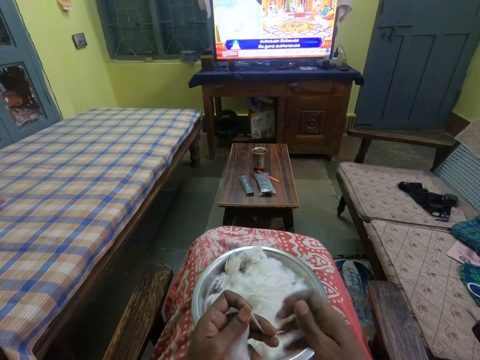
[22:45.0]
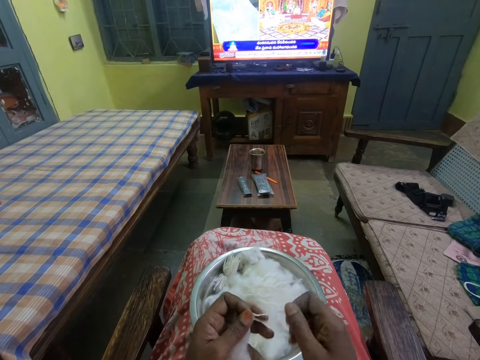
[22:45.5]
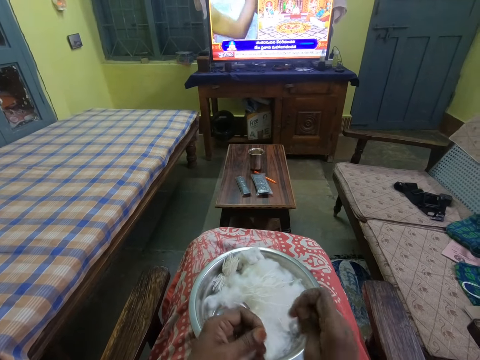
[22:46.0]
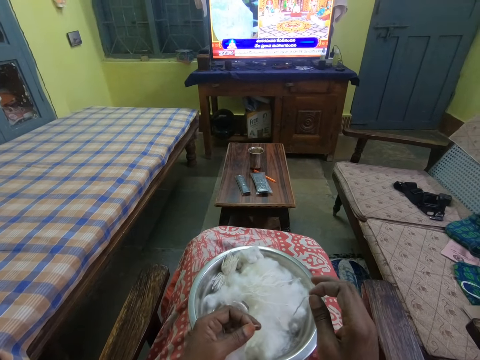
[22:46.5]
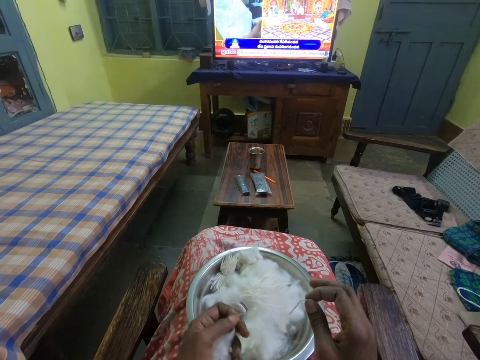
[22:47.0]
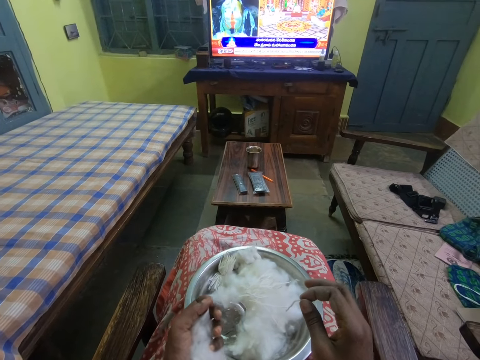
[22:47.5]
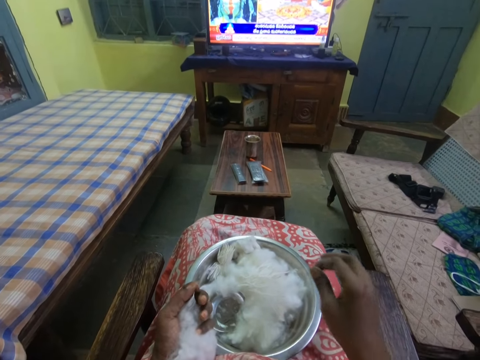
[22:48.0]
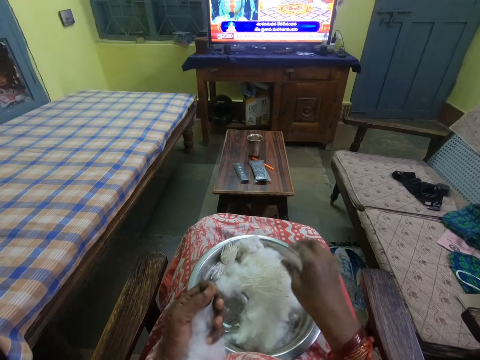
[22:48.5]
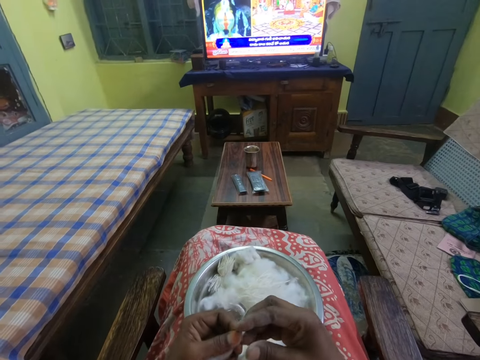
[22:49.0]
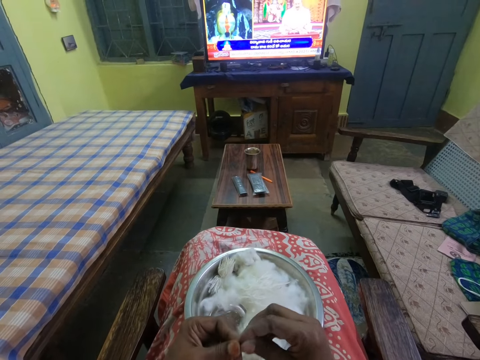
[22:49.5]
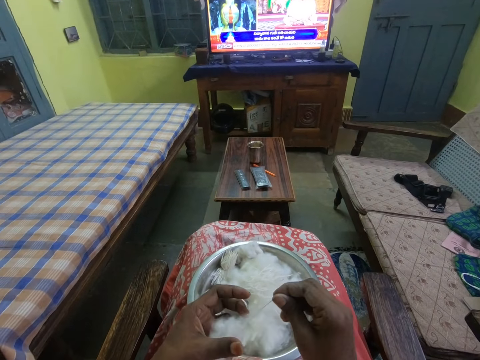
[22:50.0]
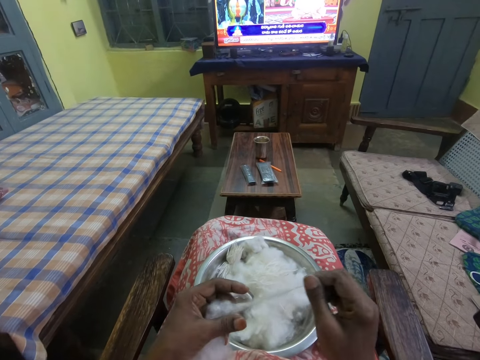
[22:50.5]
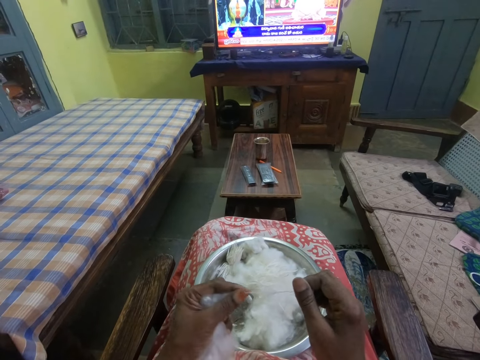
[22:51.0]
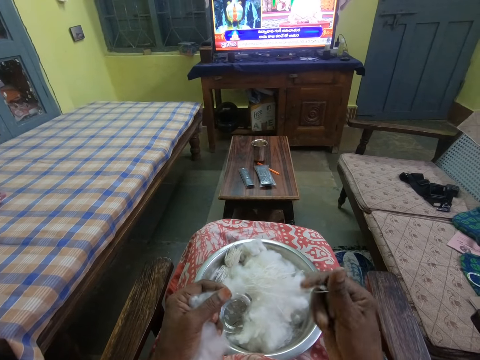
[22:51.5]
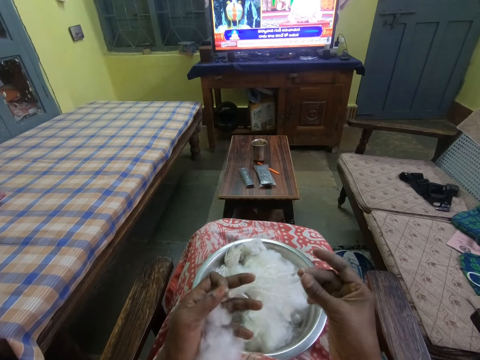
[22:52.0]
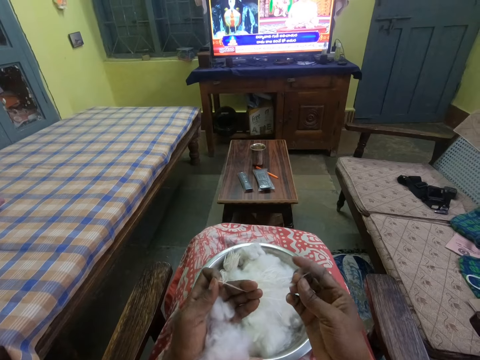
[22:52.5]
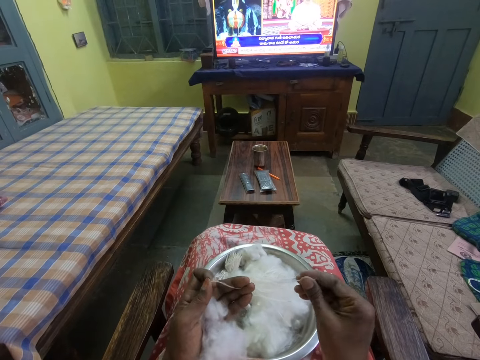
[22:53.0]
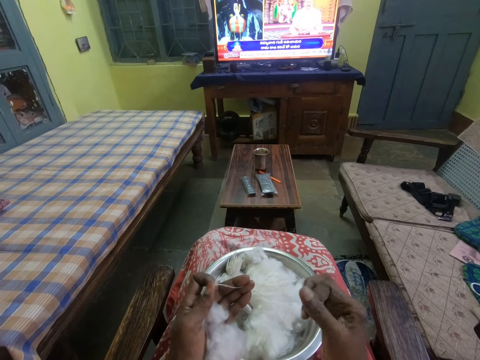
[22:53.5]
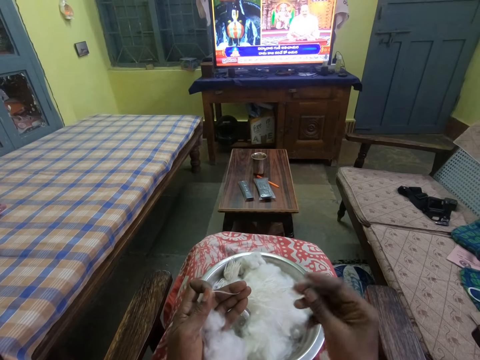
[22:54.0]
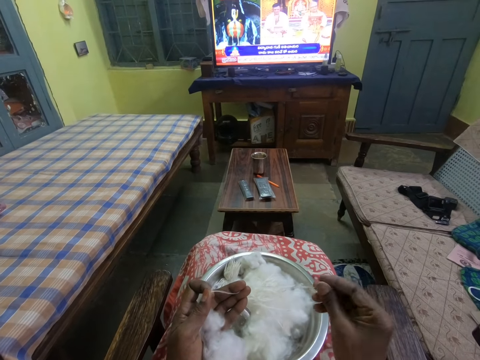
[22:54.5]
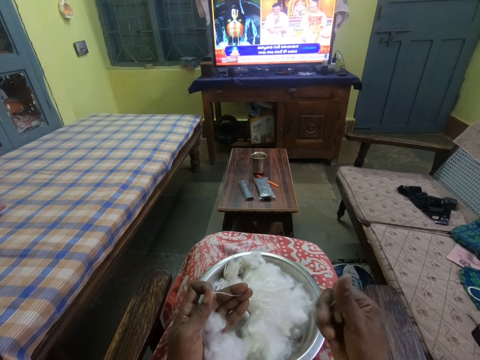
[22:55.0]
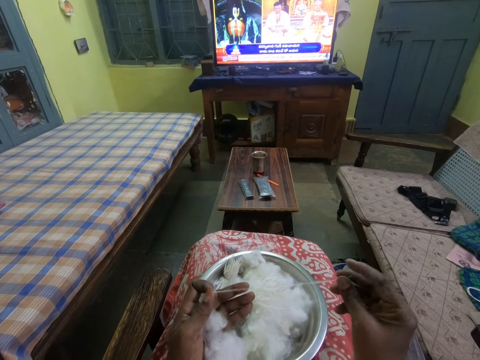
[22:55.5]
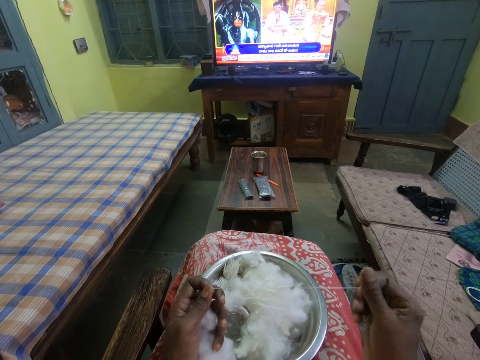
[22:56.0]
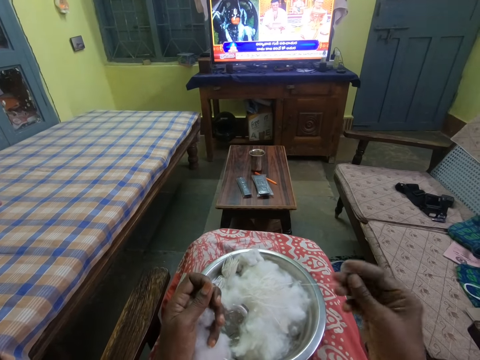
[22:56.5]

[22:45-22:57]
The camera wearer pulls the cotton string. They put the cotton thread in the tray or bowl. They roll the cotton thread. They pull the cotton string.

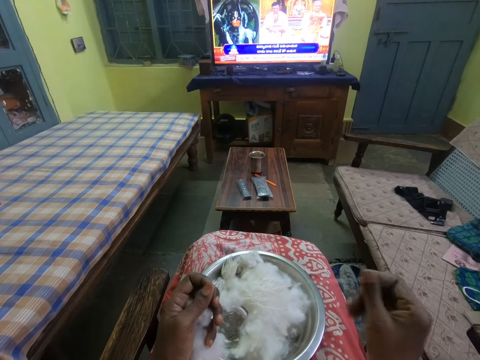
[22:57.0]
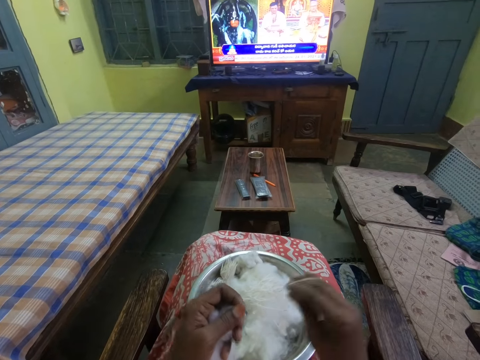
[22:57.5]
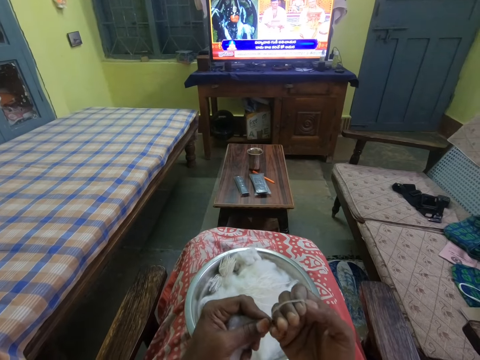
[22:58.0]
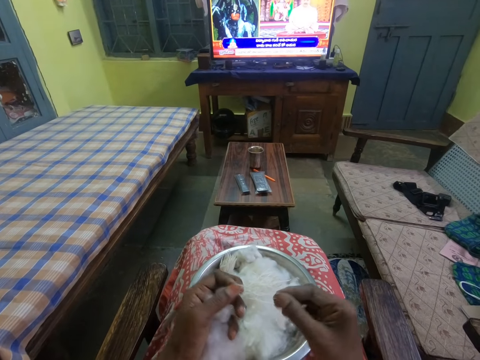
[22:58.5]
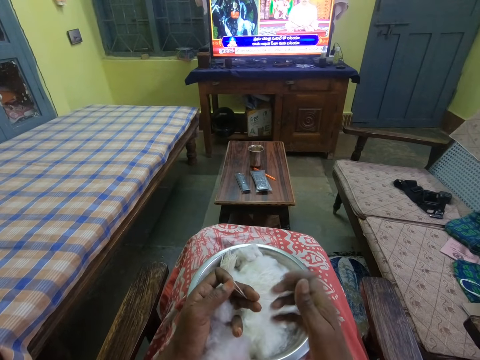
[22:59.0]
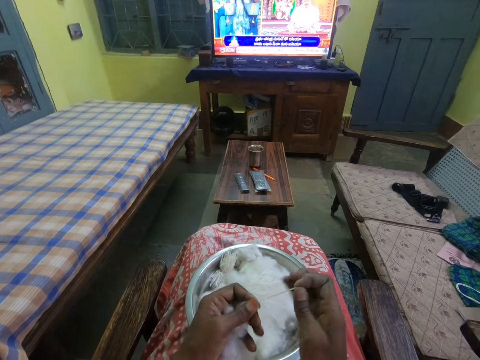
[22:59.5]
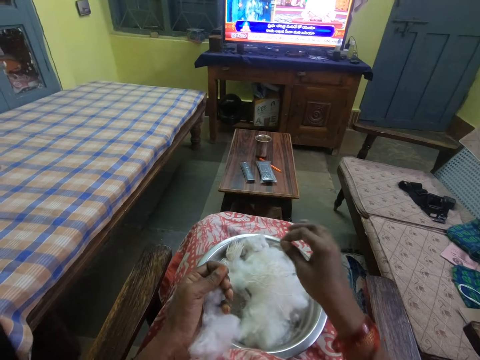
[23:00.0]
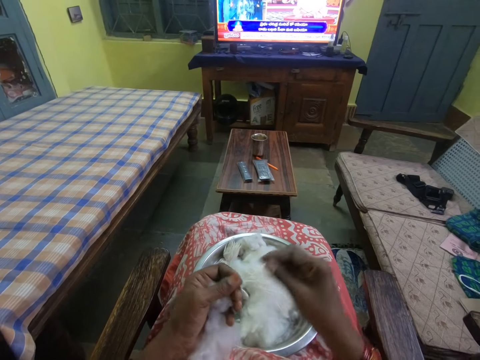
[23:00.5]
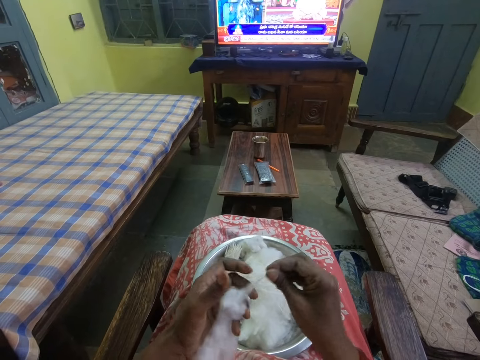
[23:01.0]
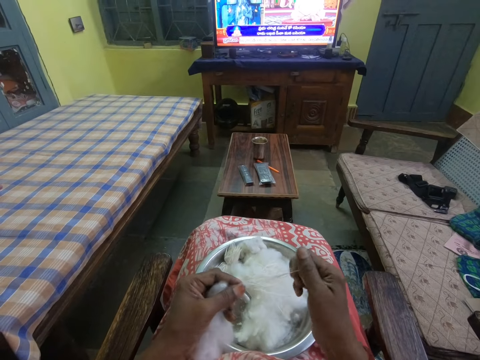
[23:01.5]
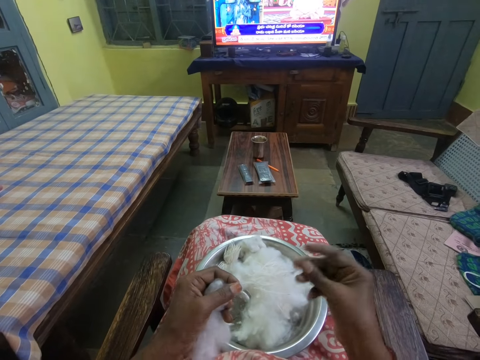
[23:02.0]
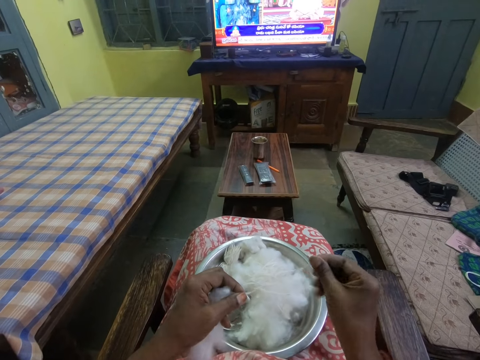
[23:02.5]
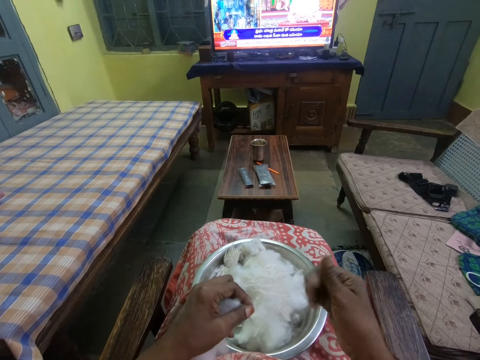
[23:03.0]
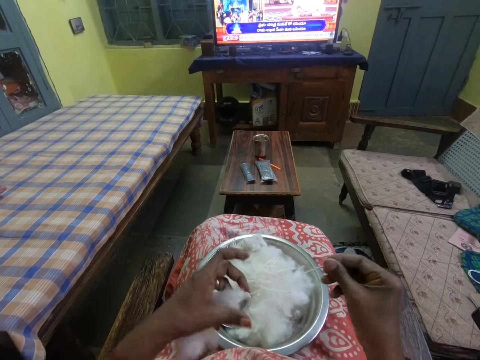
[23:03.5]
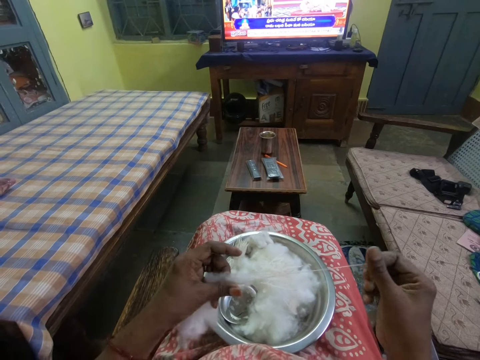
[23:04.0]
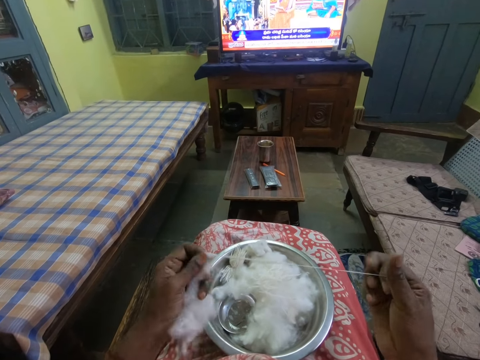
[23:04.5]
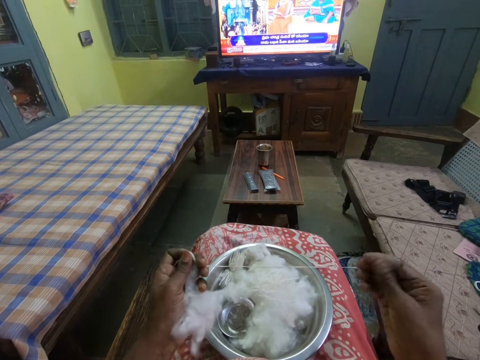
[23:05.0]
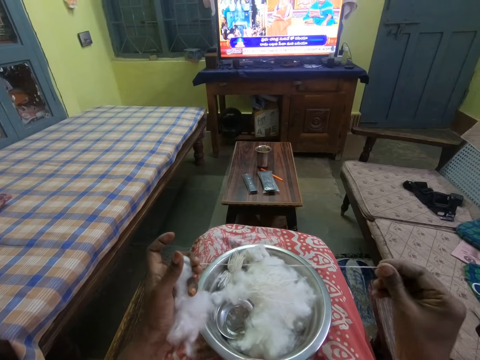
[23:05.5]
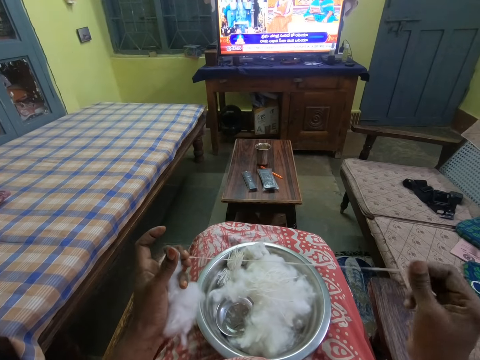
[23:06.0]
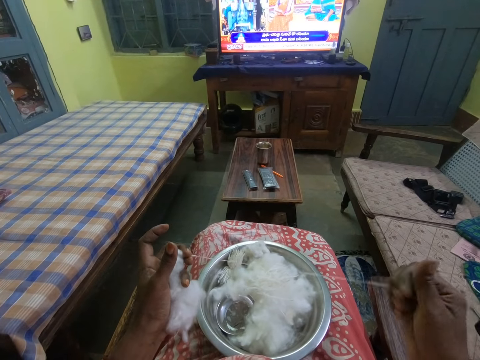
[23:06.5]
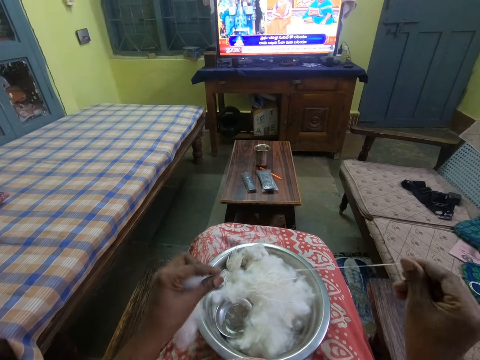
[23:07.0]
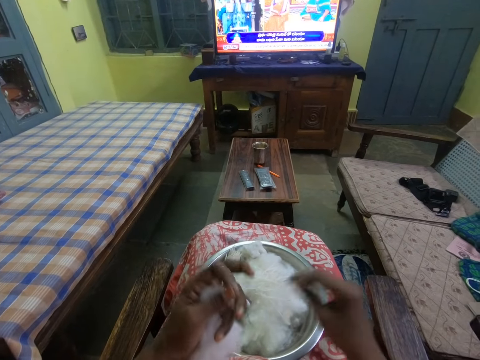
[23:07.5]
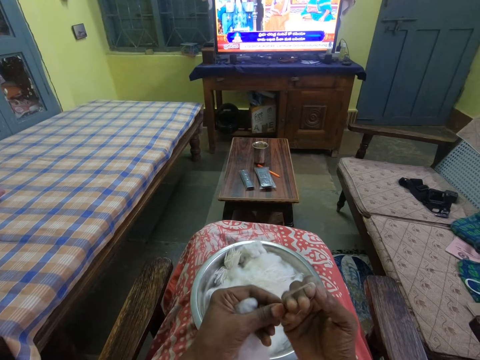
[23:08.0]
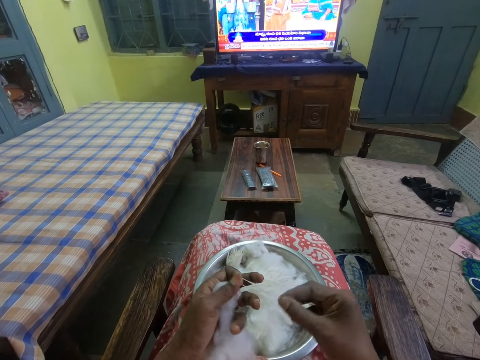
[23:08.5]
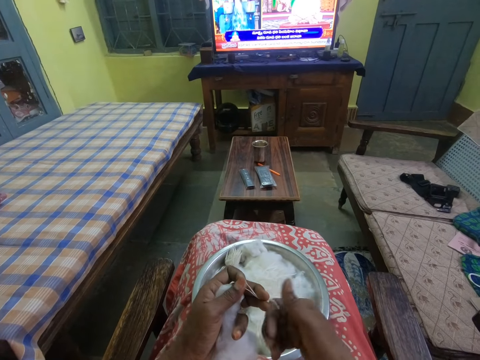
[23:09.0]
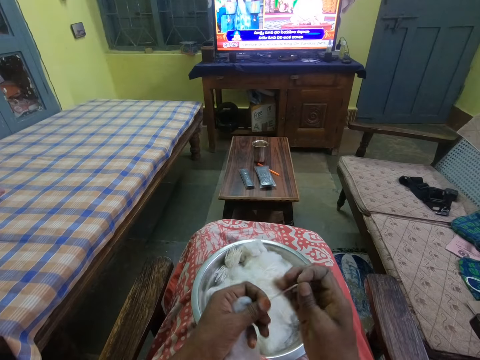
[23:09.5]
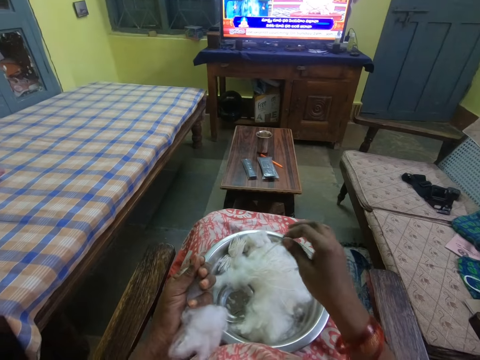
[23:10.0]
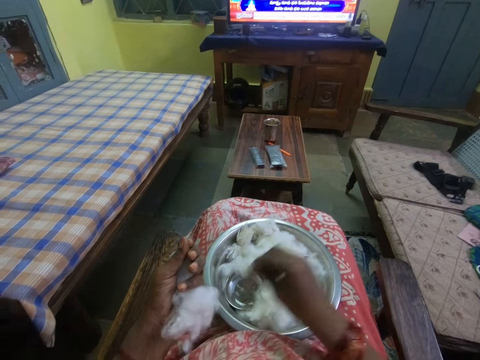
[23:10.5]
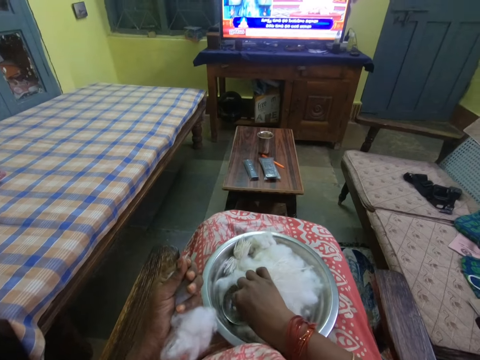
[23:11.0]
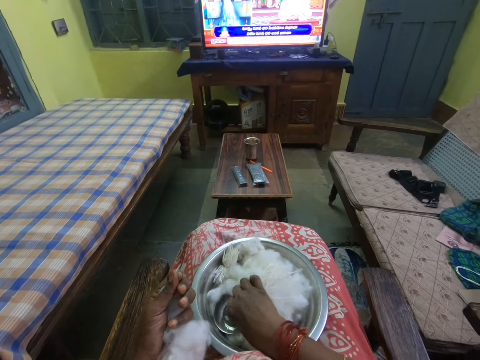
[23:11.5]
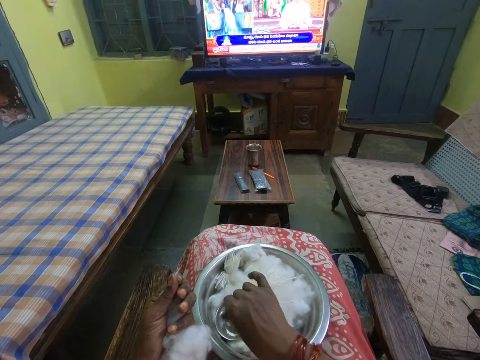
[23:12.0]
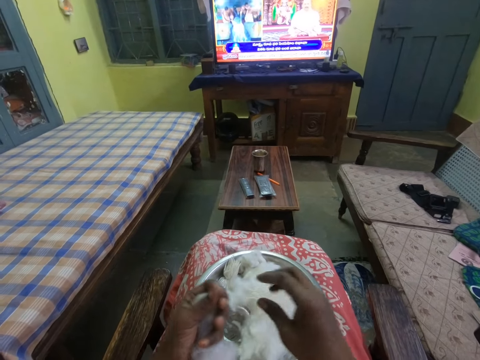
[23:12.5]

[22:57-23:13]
The camera wearer folds the cotton thread in hand. They put the cotton thread in the tray or bowl. They roll the cotton thread. They pull the cotton string. They fold the cotton thread in hand. They cut the string. They place the string in the bowl.
